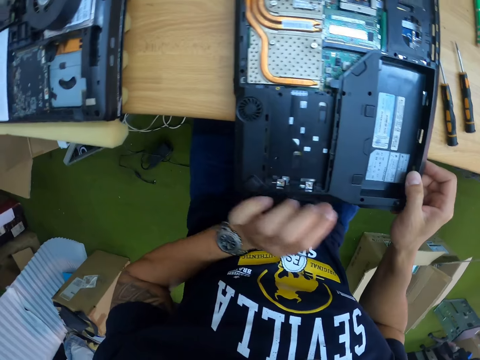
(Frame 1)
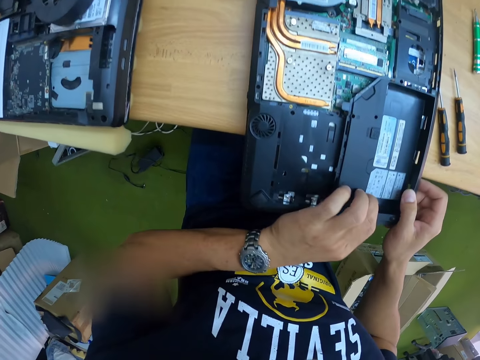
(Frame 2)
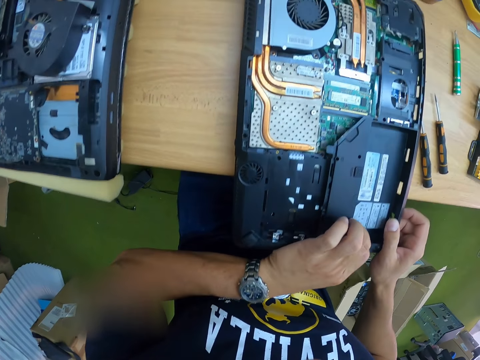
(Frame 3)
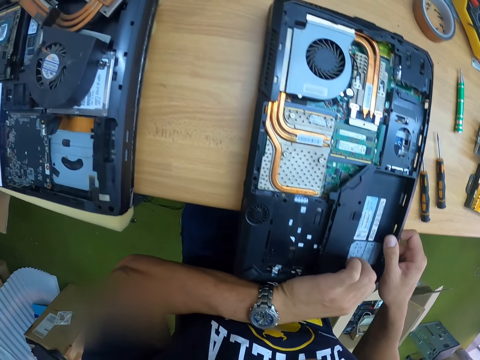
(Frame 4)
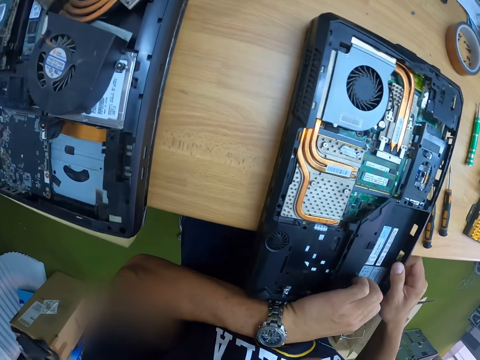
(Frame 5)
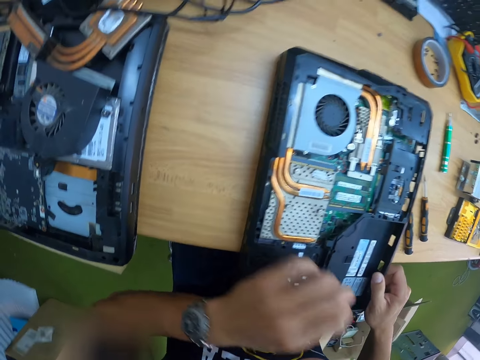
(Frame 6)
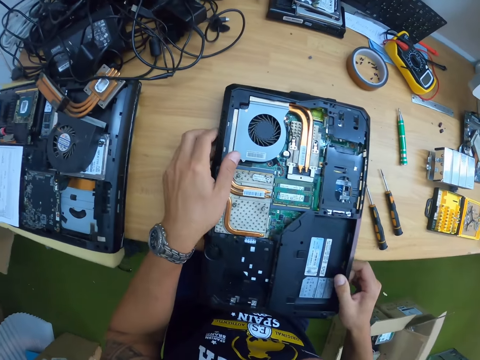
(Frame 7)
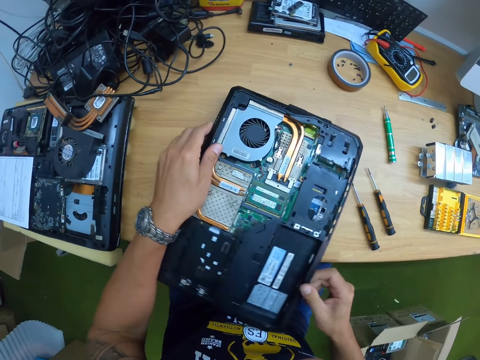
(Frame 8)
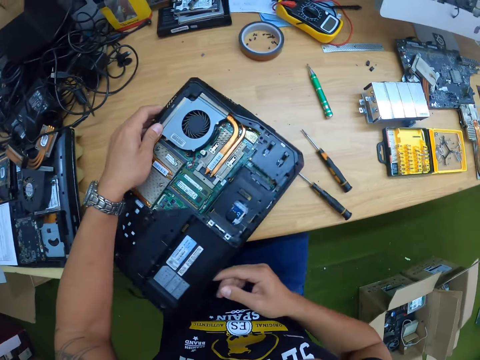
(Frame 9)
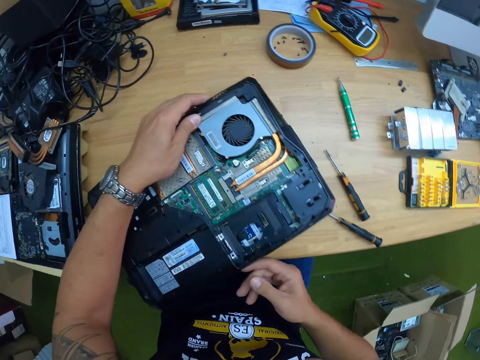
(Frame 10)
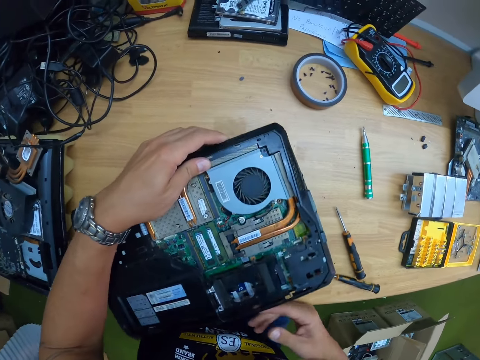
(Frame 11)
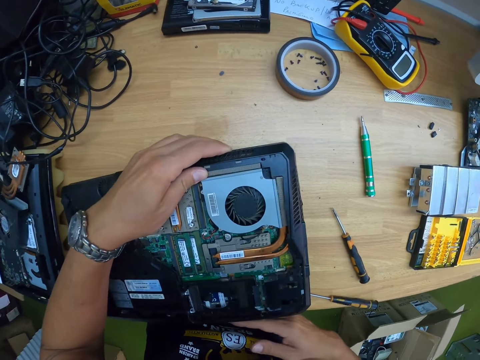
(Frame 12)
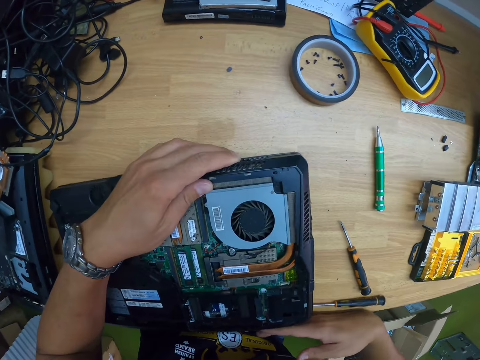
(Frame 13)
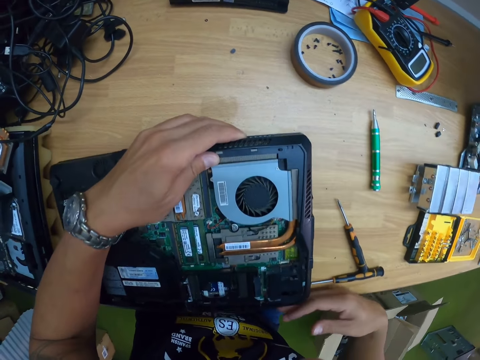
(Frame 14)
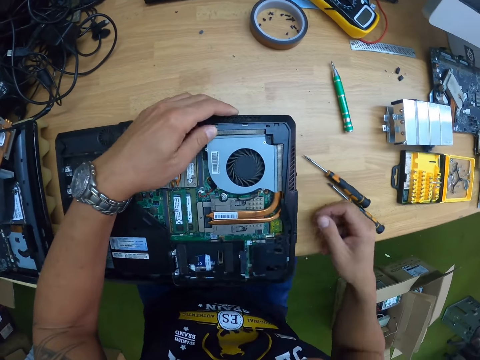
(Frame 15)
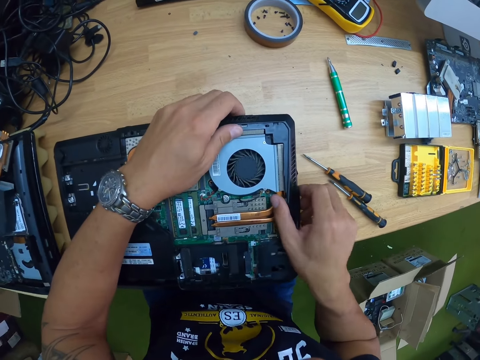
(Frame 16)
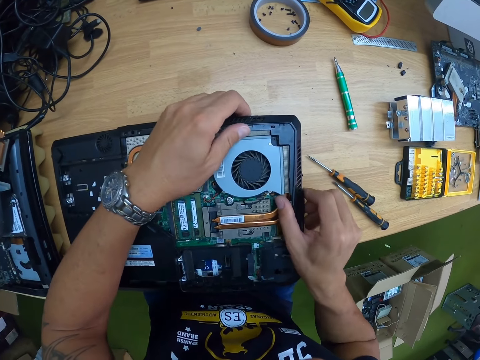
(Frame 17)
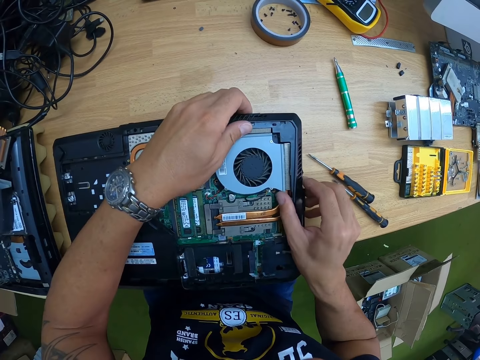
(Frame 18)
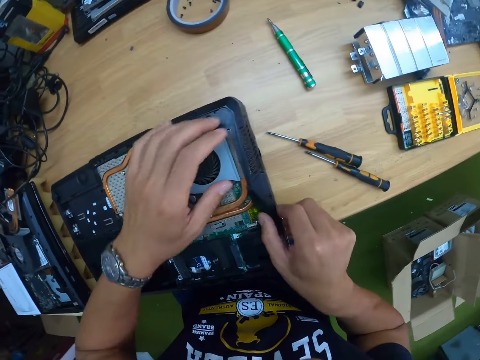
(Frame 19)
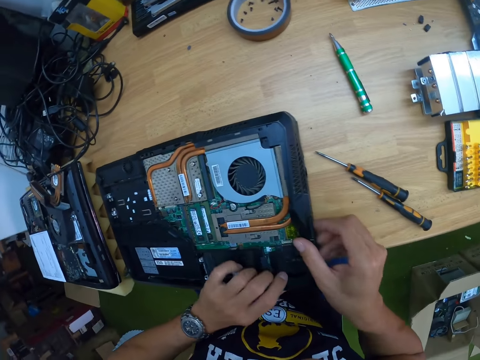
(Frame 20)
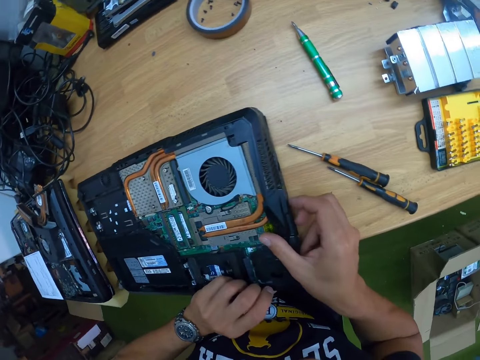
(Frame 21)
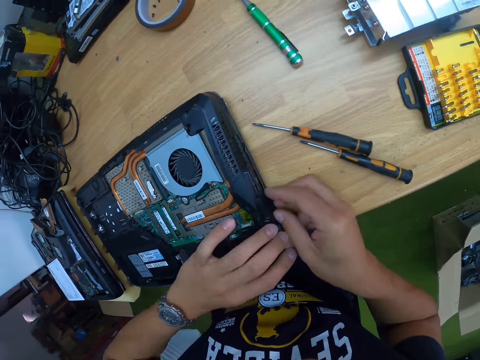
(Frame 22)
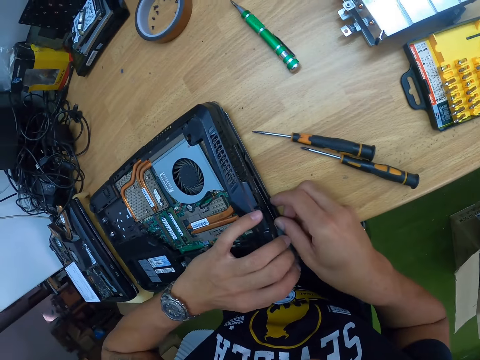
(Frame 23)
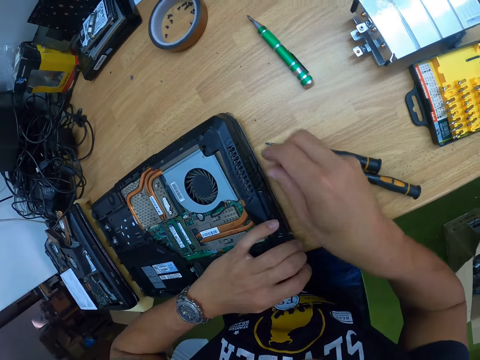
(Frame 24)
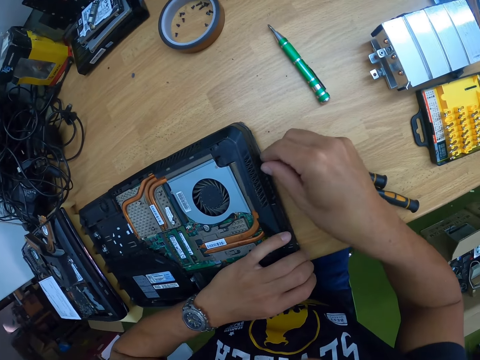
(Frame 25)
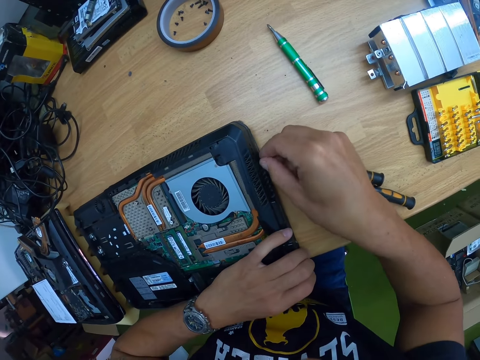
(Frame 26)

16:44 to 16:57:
The camera wearer lifts part of a laptop. They pull the bottom casing of the laptop computer with both hands. They rotate the laptop. They move the screwdrivers on the table. They check the laptop. They pull a tape.

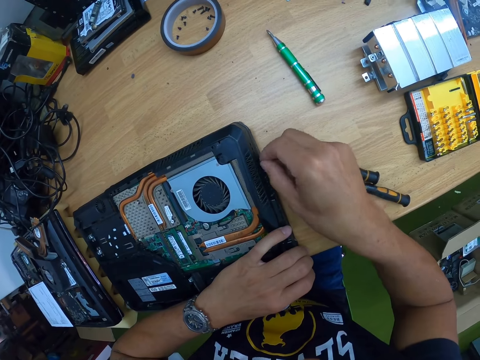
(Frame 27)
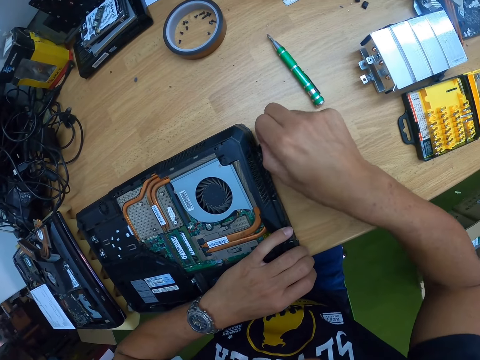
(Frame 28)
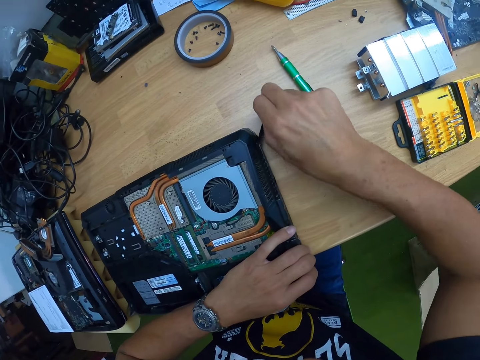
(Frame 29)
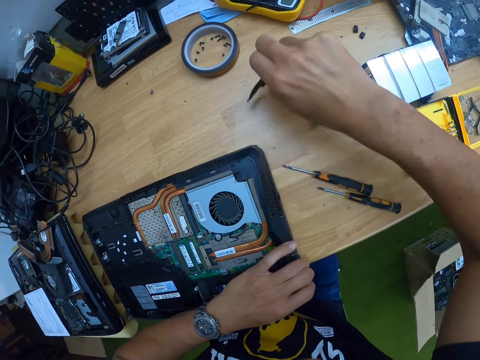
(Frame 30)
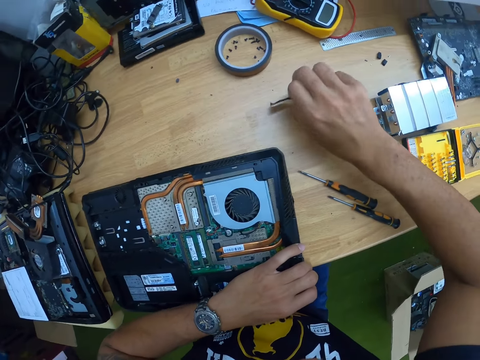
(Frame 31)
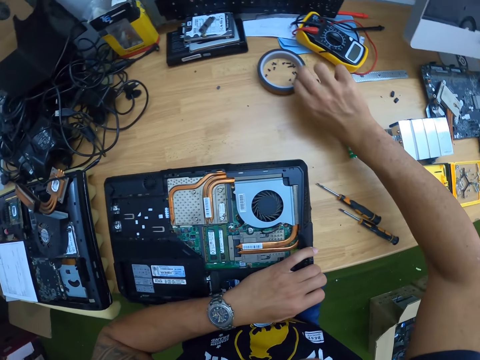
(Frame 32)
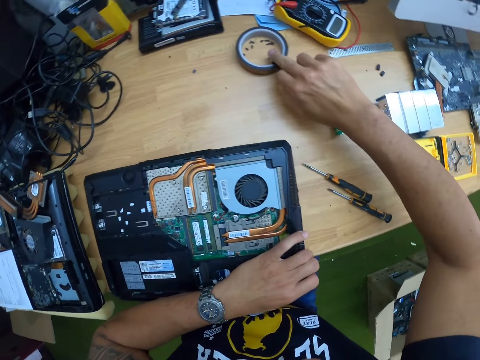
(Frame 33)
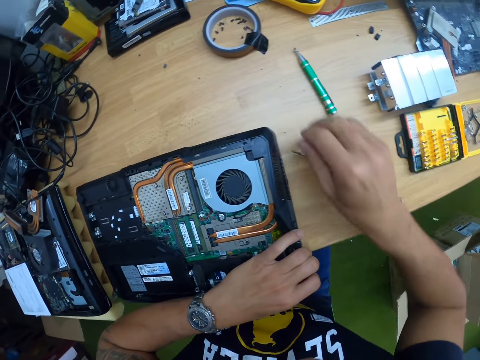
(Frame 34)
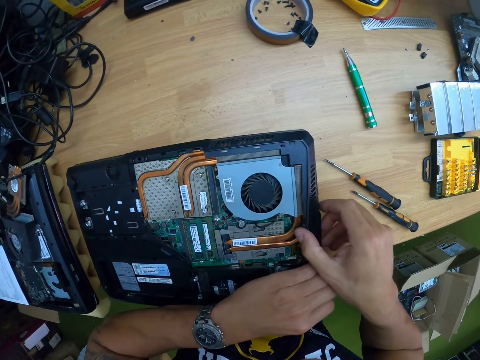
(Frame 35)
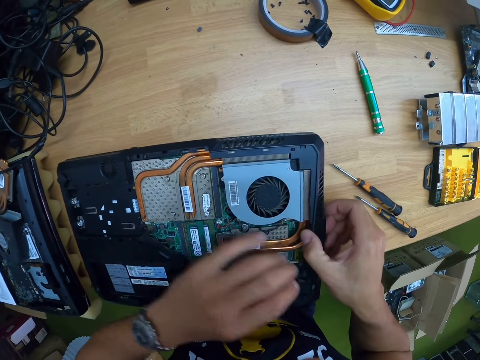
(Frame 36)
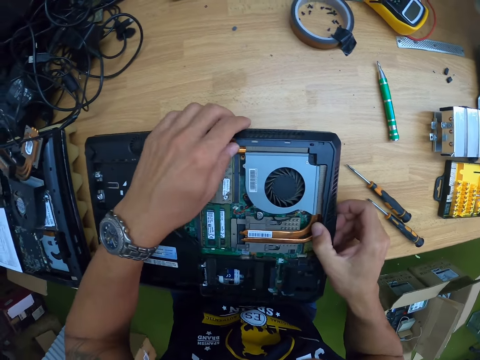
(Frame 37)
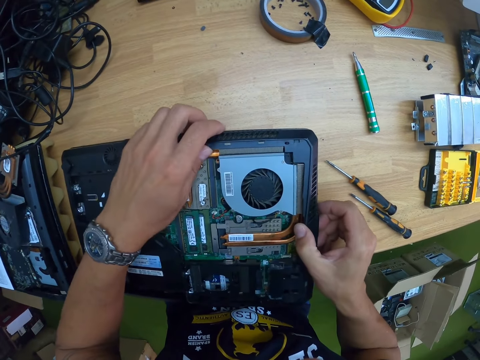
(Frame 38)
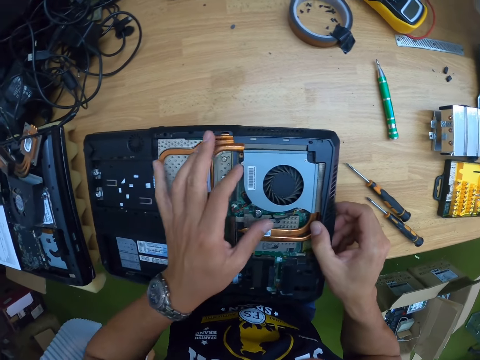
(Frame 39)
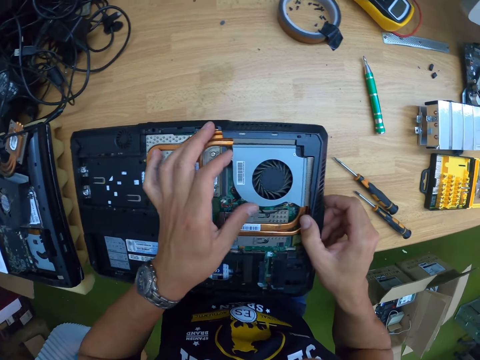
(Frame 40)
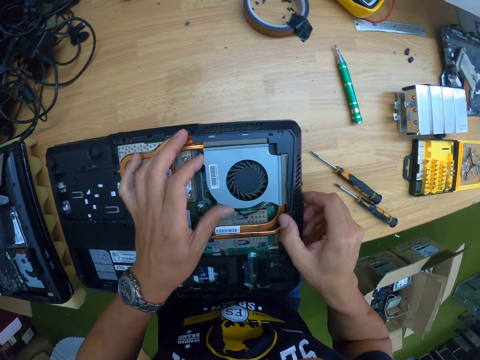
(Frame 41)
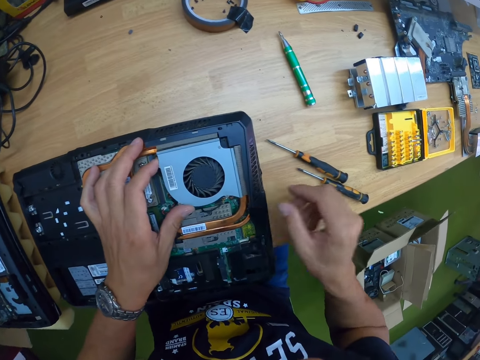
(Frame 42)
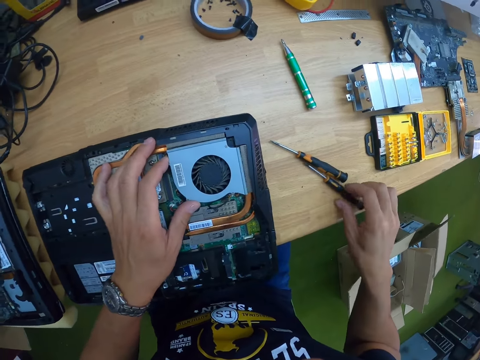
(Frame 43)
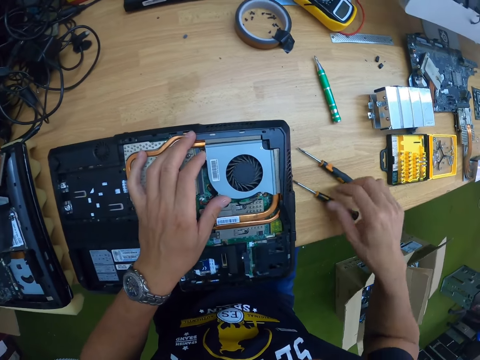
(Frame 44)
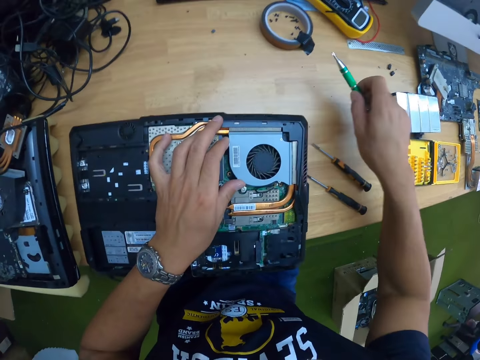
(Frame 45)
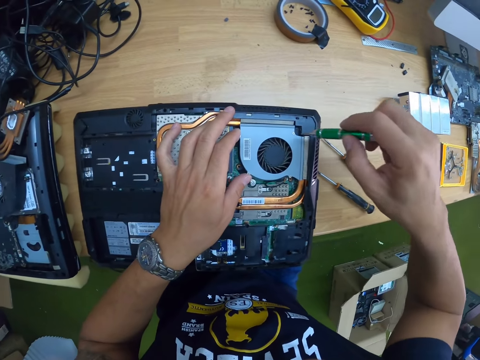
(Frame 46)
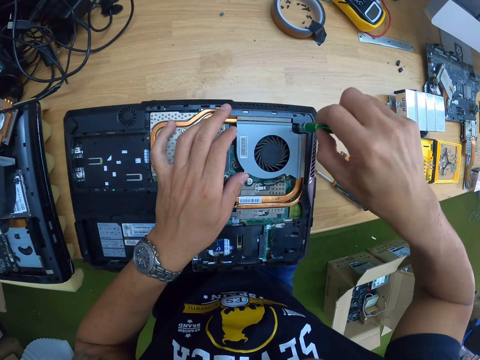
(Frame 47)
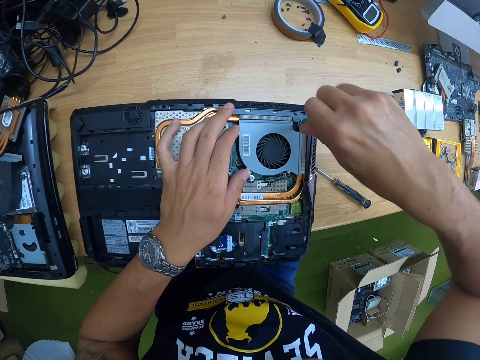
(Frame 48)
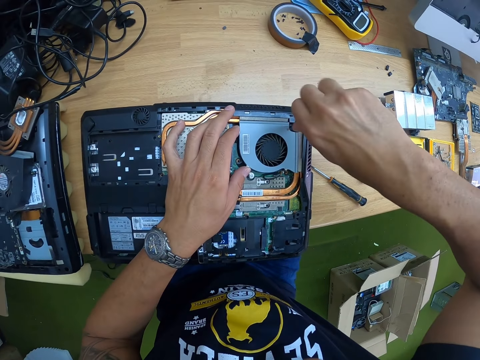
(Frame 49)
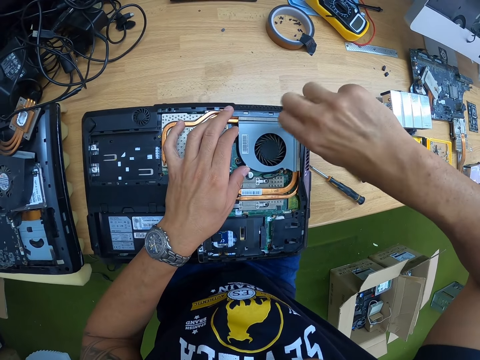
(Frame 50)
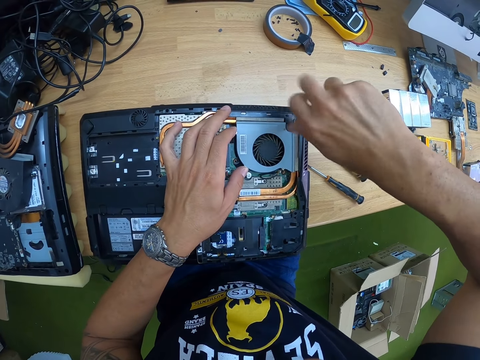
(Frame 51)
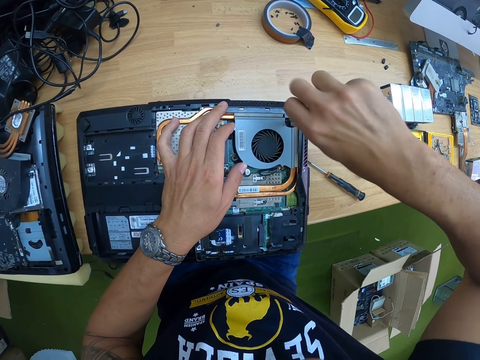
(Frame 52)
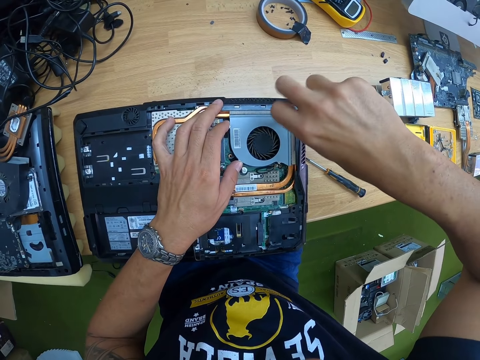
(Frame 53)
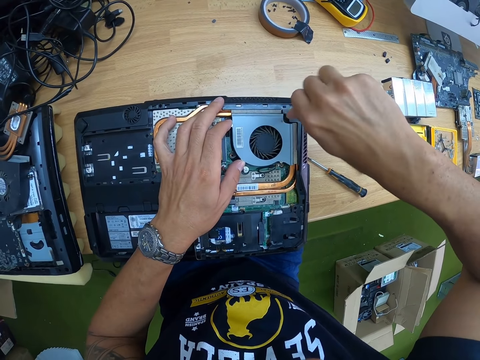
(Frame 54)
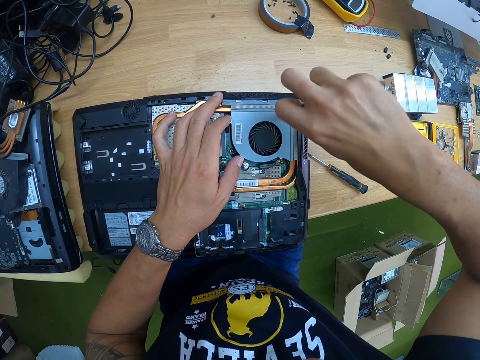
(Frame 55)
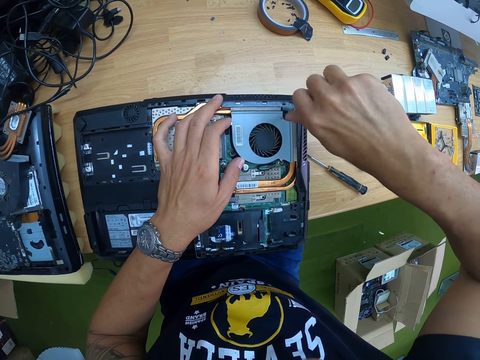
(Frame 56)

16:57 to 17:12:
The camera wearer places the black masking tape on a black masking tape on the table with his right hand. He checks the laptop. He pulls the bottom casing of the laptop computer with both hands. He touches a screw. He picks the green screwdriver from the table with his right hand. He unscrews the screw from the bottom casing of the laptop computer with the green screwdriver in his right hand.
